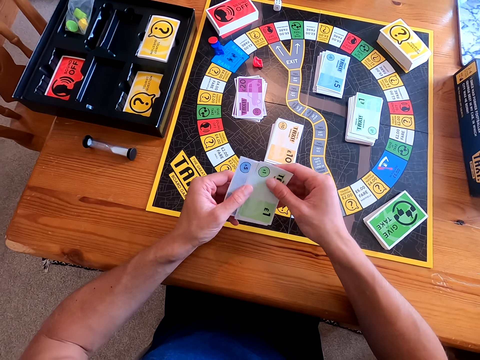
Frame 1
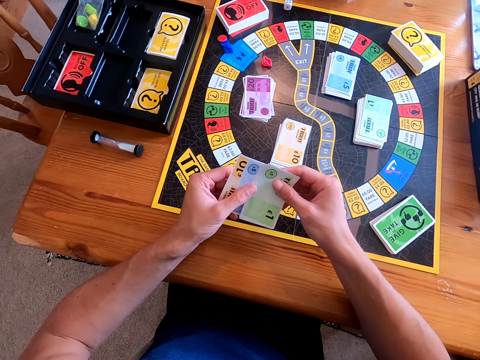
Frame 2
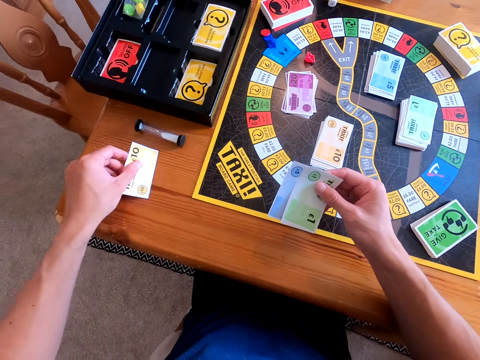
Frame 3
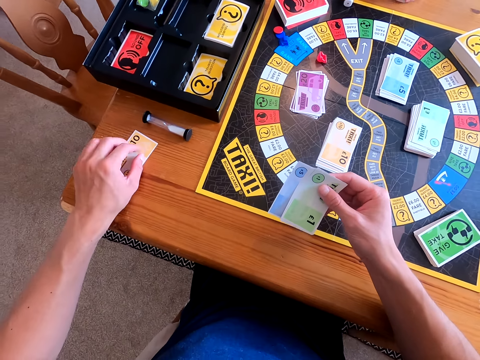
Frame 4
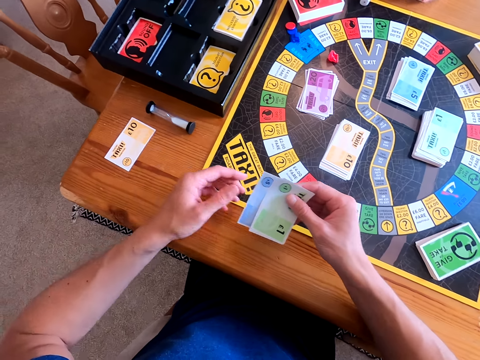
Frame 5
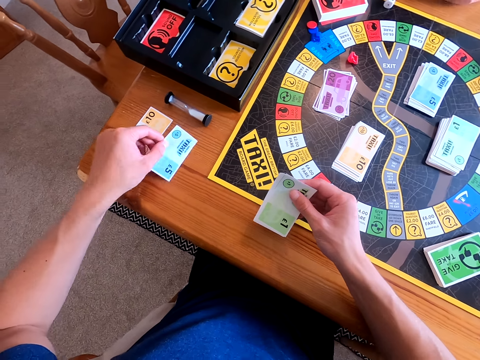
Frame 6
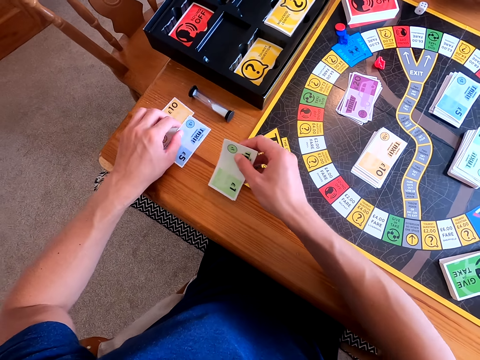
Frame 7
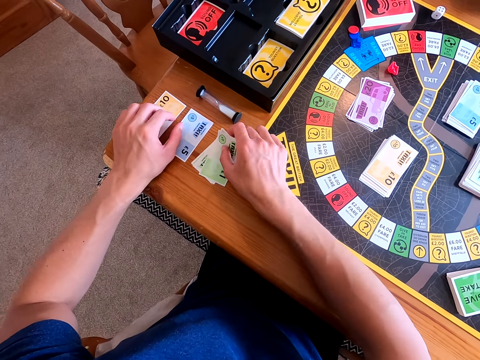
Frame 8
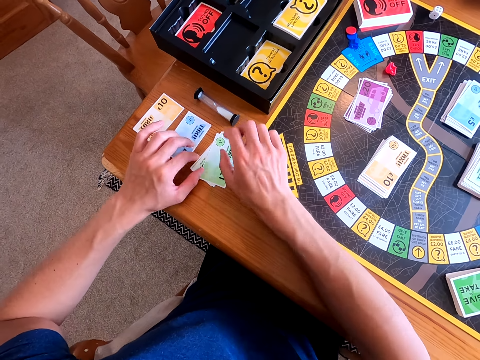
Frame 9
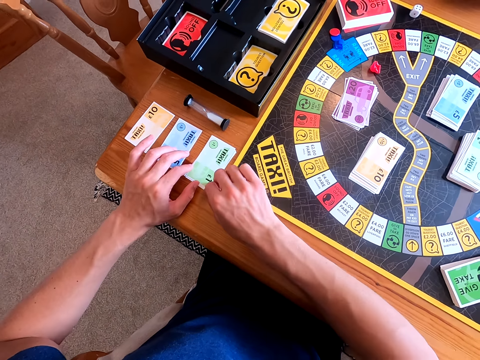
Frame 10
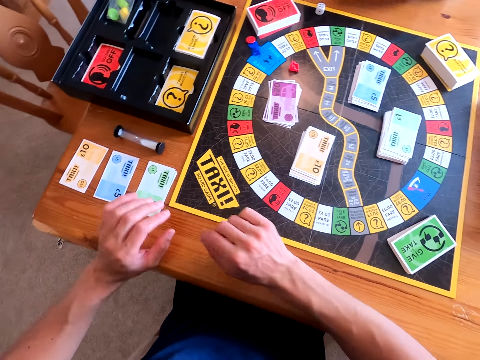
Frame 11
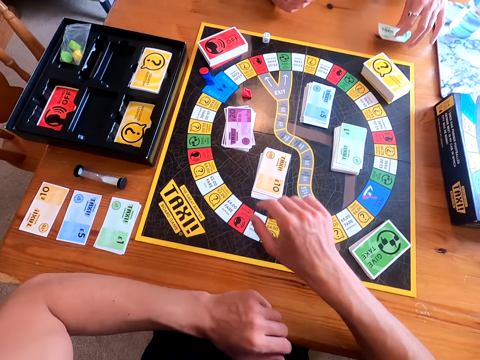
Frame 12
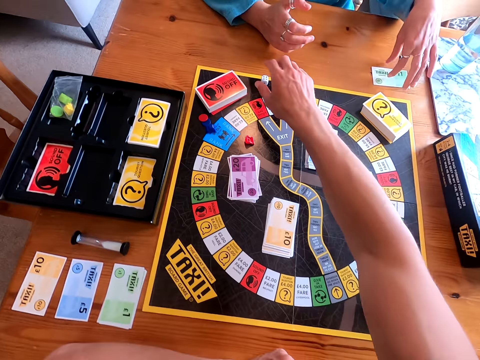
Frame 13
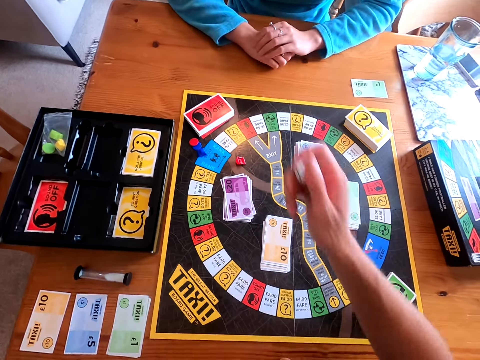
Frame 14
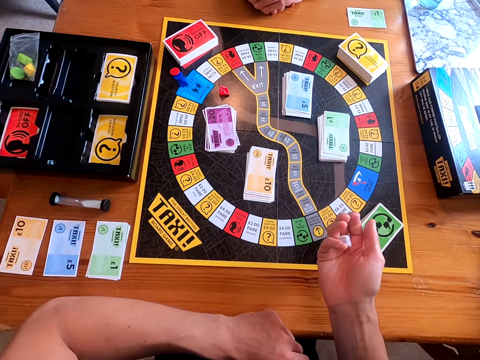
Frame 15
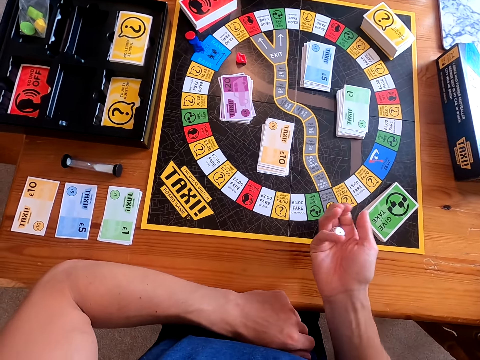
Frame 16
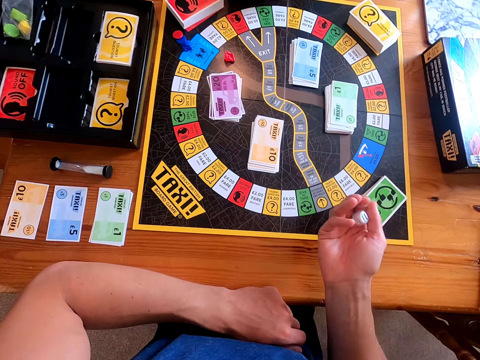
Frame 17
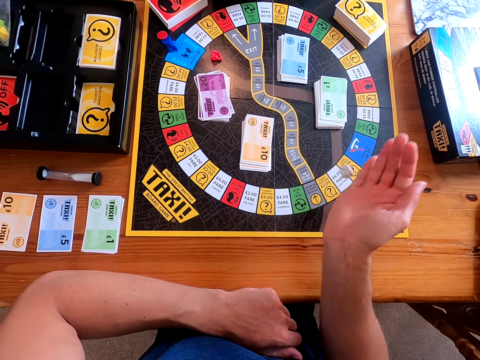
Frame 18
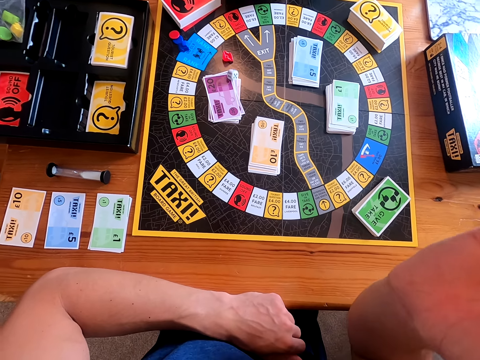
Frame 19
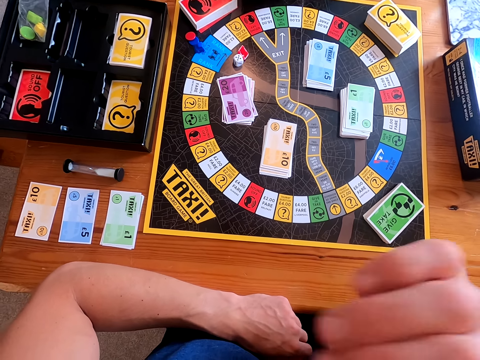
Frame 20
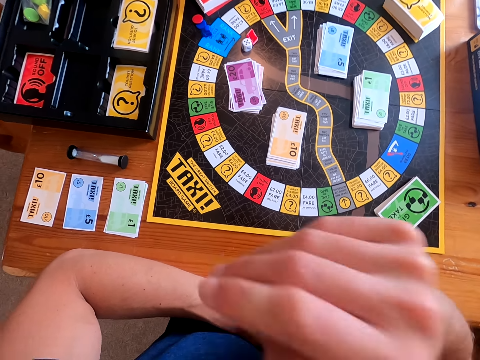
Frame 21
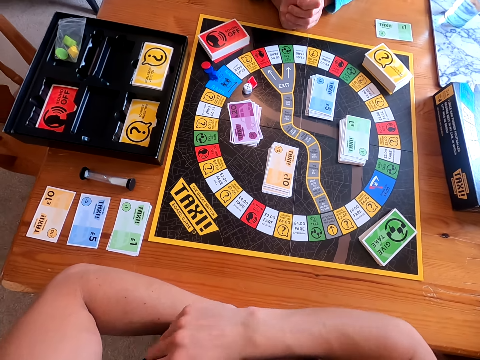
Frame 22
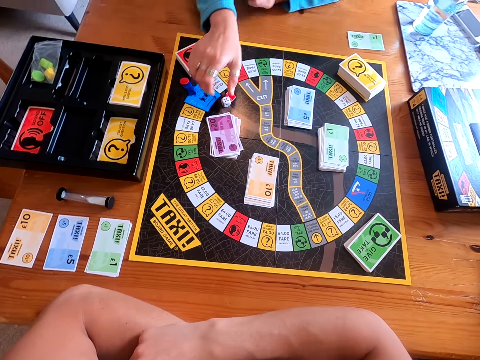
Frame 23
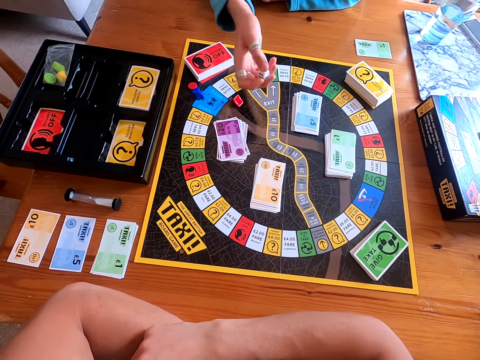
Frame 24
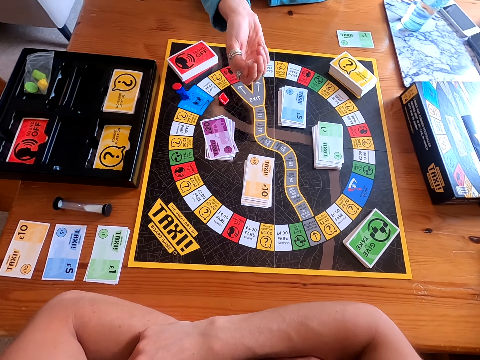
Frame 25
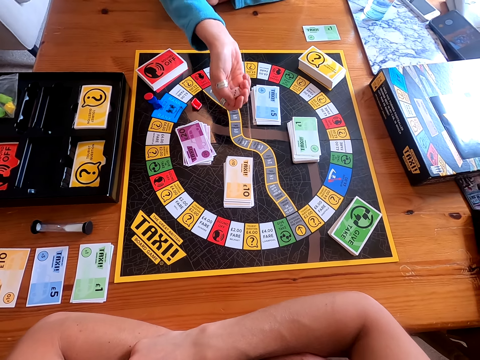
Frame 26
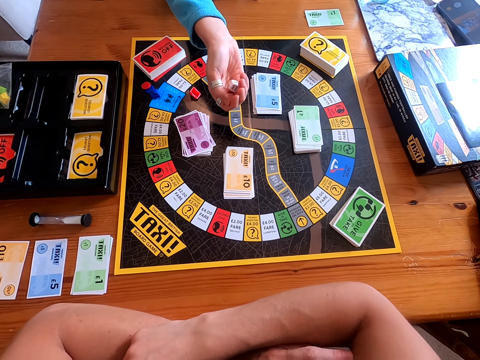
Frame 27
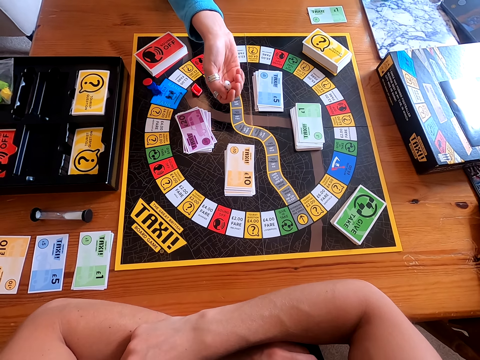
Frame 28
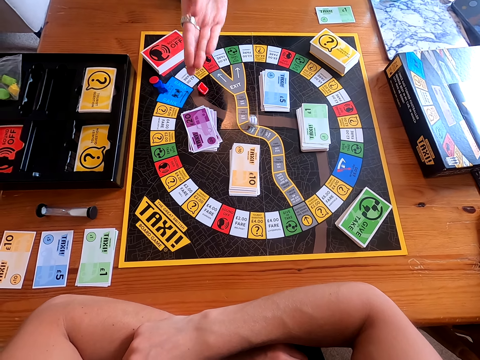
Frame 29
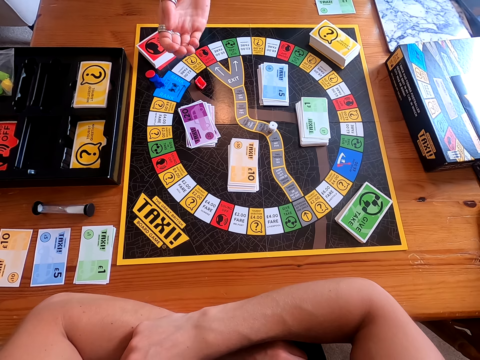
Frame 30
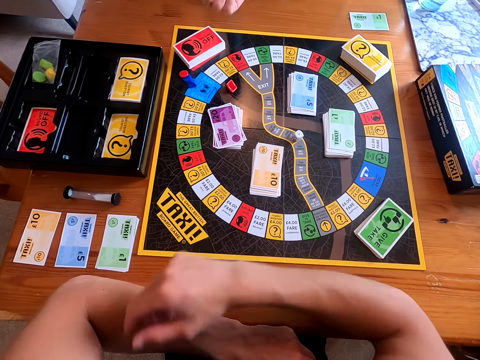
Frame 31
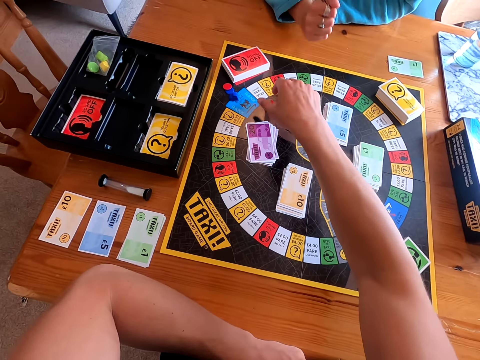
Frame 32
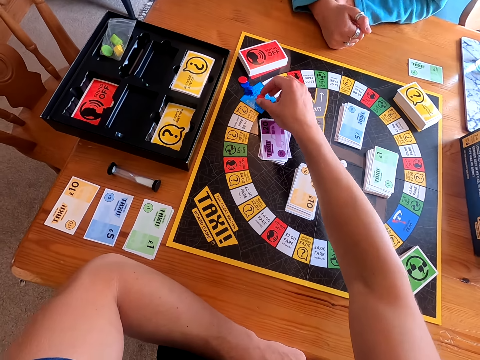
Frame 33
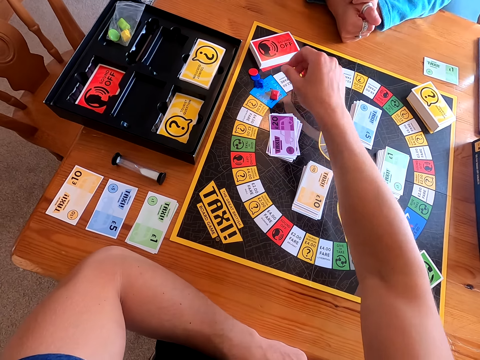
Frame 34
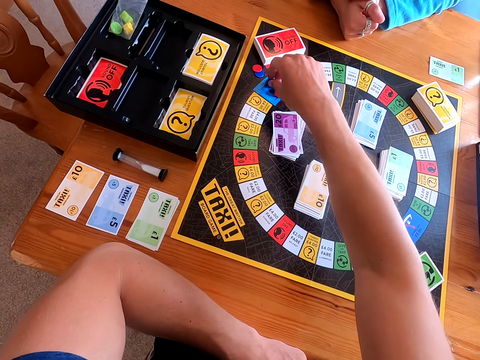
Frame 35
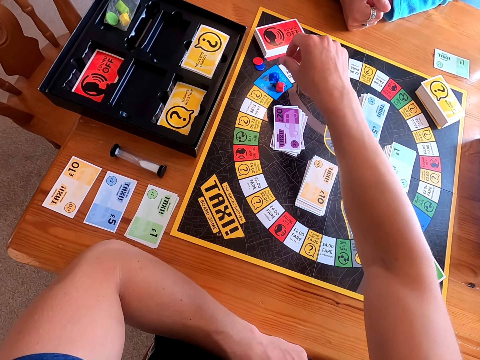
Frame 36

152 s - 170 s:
The camera wearer arranges the cards on the table. He places the cards on the table. A woman places the cards on the table. The camera wearer picks a dice from the playing mat or board. He rolls the dice in his hand. He speaks. He drops the dice on the playing mat. The woman picks the dice from the playing mat, rolls the dice in her hand, and drops the dice on the playing mat. The camera wearer places the pieces on the board.

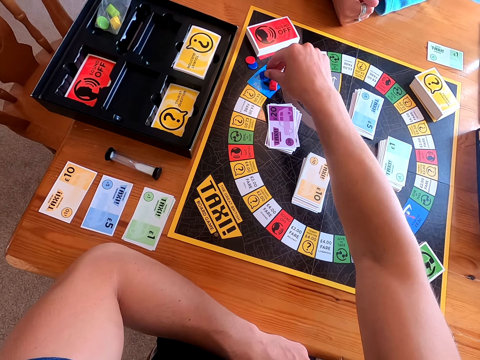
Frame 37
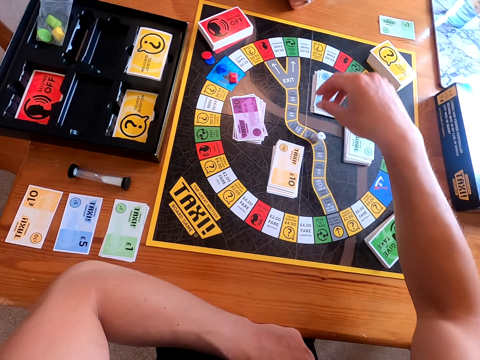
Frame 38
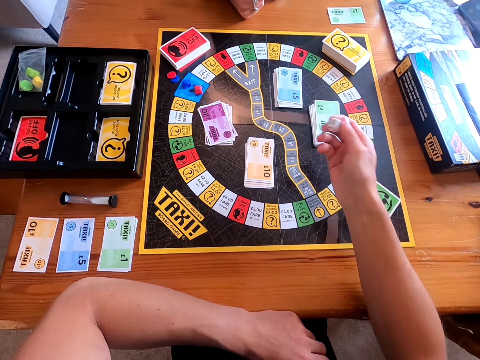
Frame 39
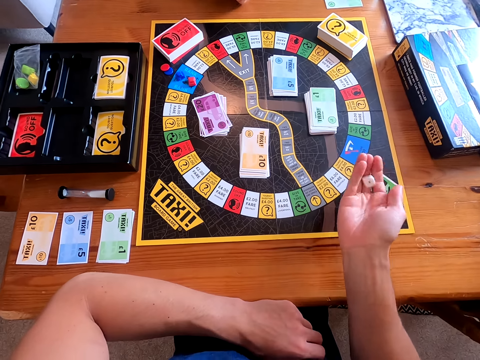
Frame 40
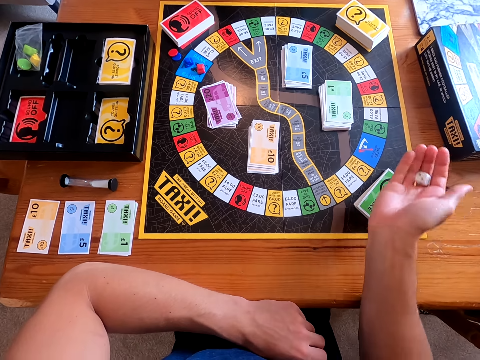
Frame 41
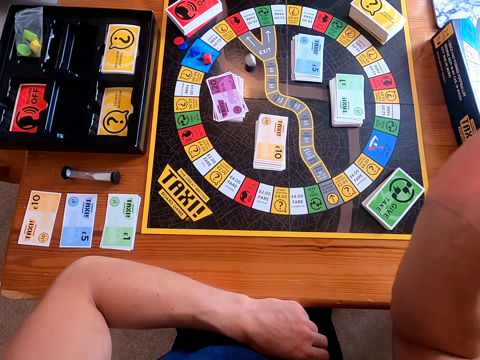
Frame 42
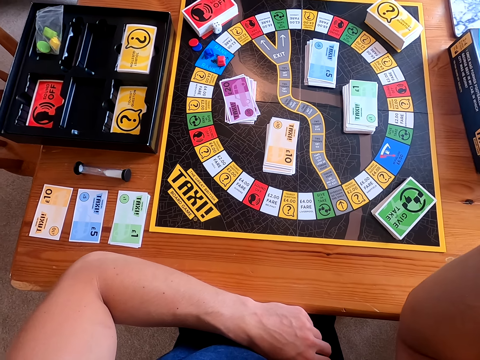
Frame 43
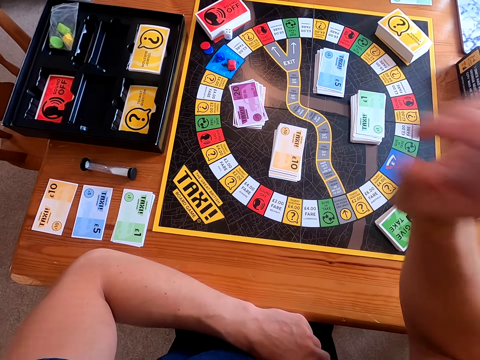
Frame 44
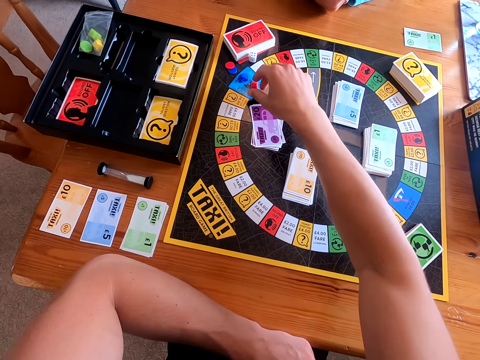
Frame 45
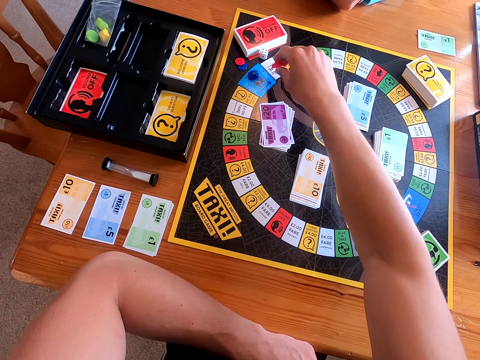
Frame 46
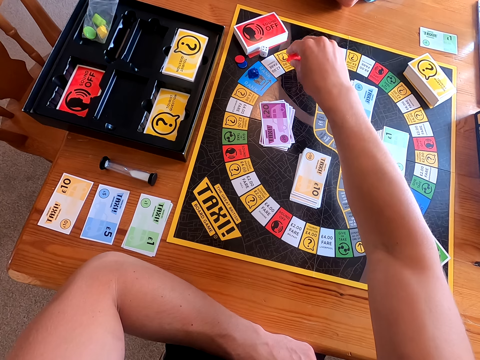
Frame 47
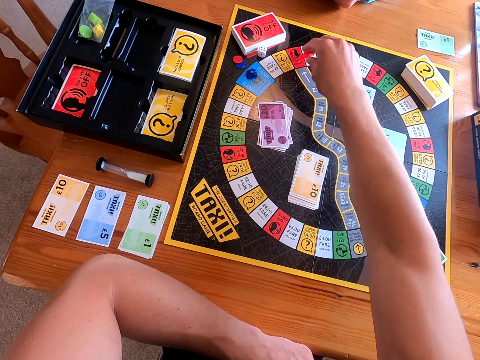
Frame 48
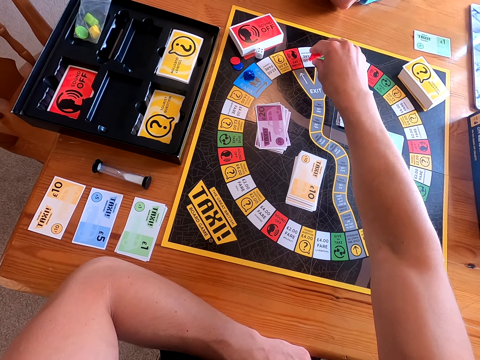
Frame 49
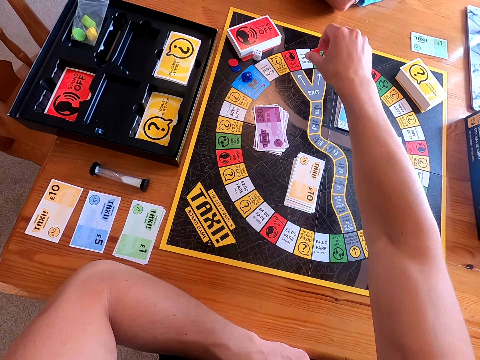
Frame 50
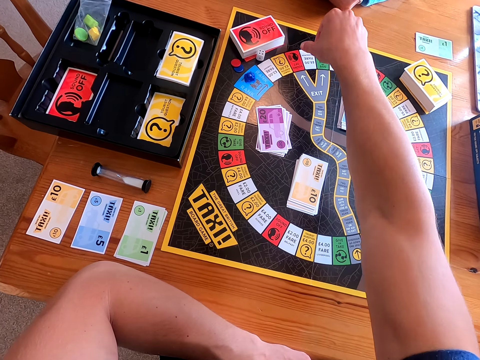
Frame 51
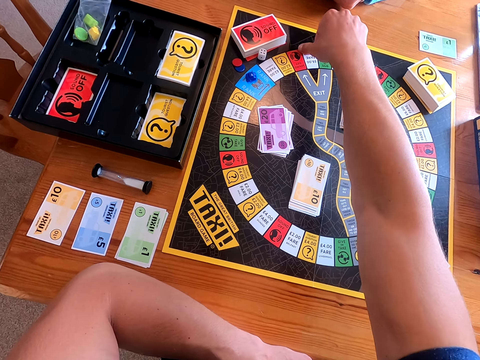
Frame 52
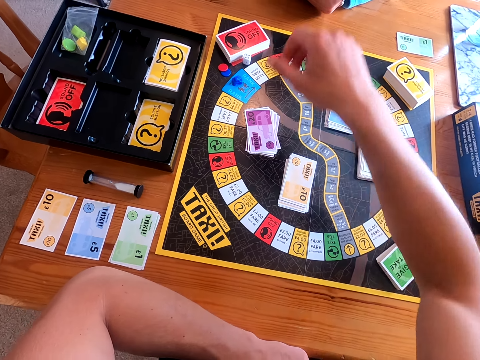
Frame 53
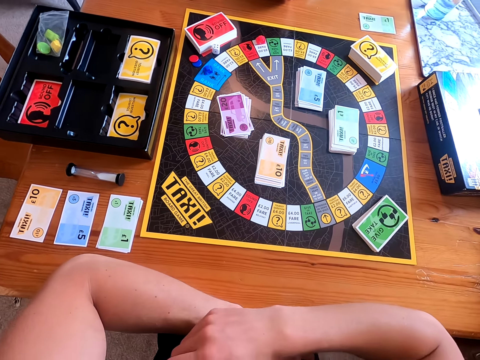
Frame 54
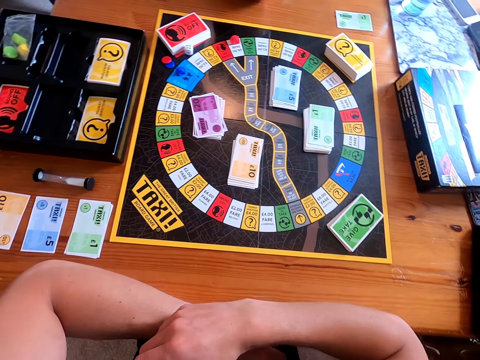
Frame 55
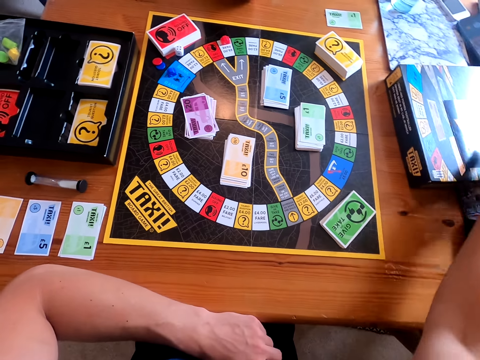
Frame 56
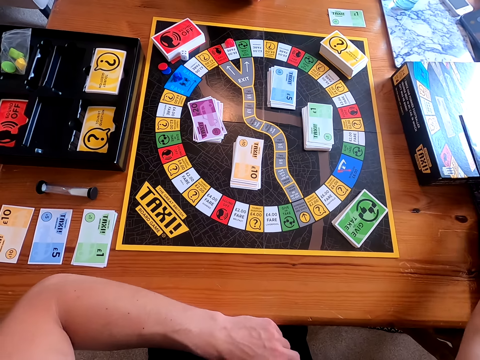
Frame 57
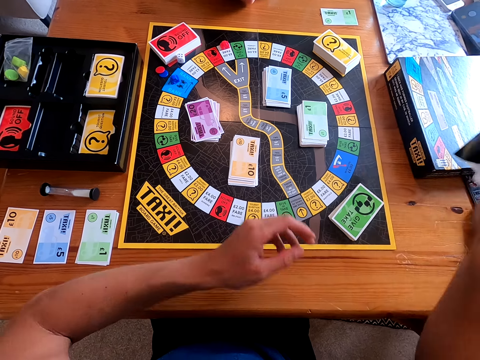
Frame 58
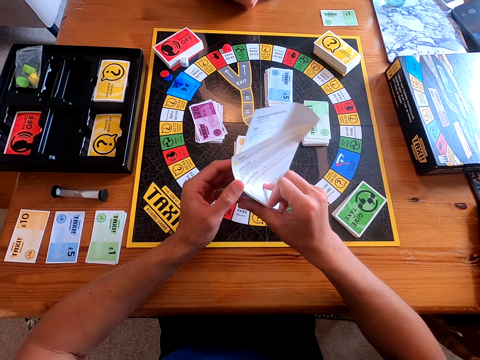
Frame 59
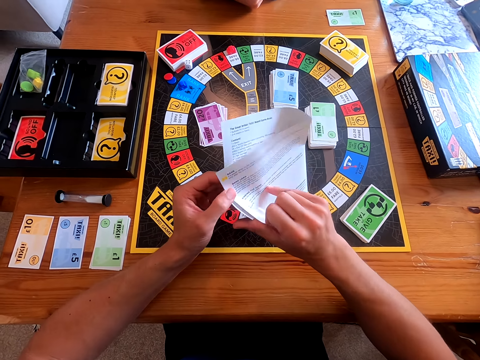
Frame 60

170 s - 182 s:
The camera wearer picks a dice from the playing mat or board. He rolls the dice in his hand and drops the dice on the playing mat. He moves the piece on the board. He picks a booklet, a taxi guide, from the box cover.
